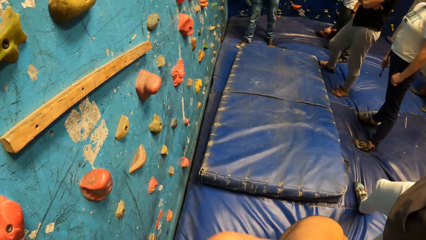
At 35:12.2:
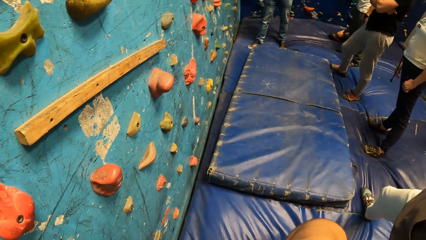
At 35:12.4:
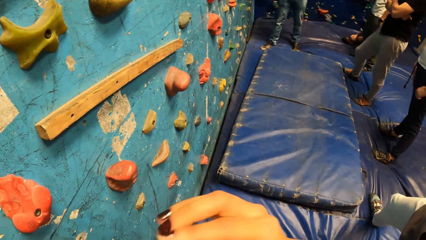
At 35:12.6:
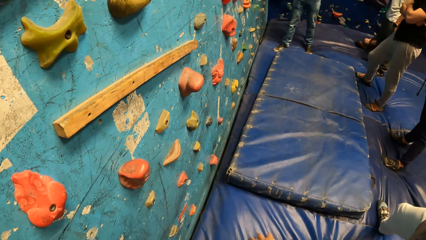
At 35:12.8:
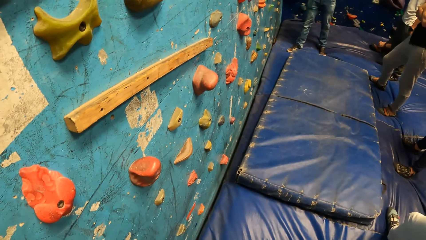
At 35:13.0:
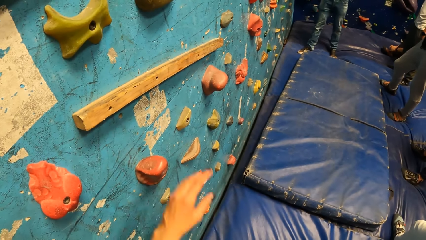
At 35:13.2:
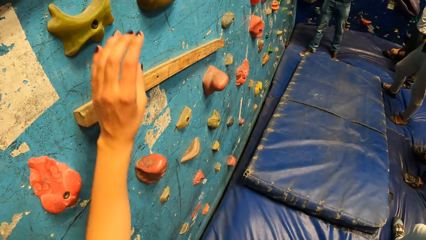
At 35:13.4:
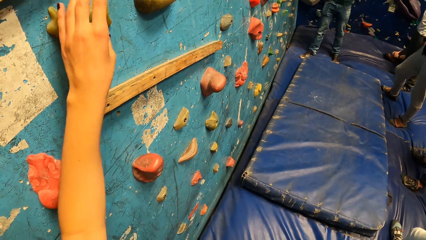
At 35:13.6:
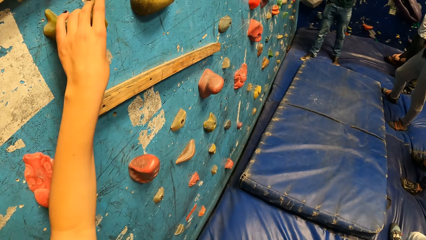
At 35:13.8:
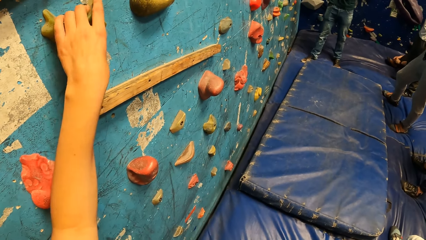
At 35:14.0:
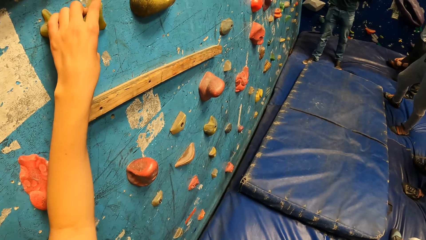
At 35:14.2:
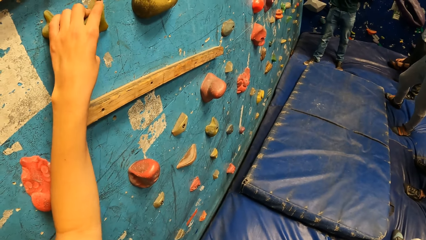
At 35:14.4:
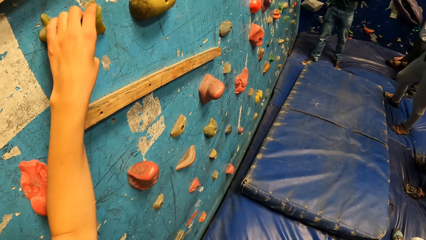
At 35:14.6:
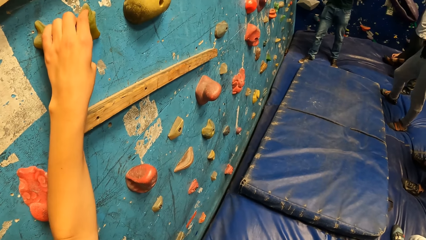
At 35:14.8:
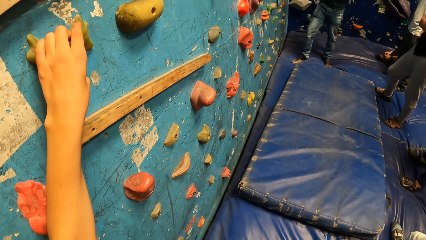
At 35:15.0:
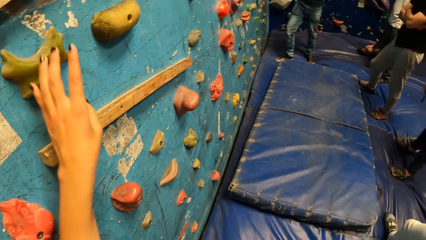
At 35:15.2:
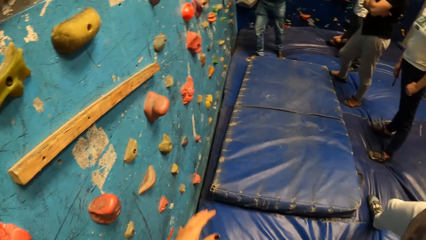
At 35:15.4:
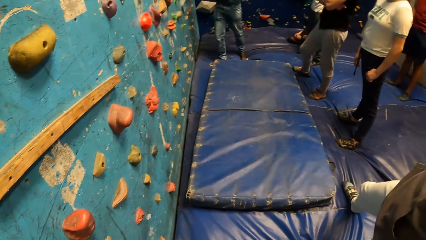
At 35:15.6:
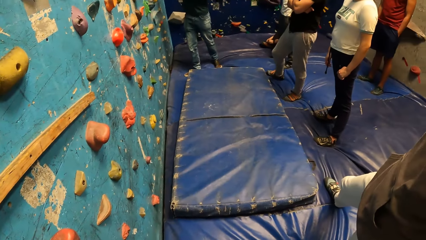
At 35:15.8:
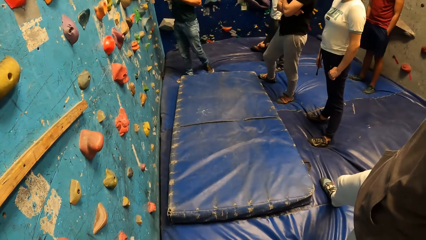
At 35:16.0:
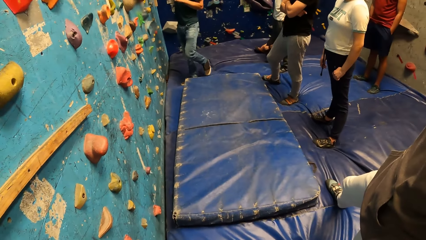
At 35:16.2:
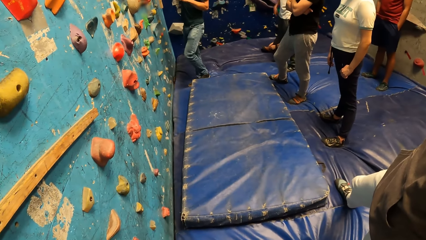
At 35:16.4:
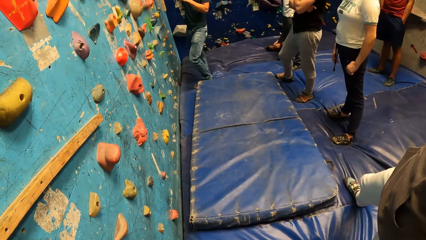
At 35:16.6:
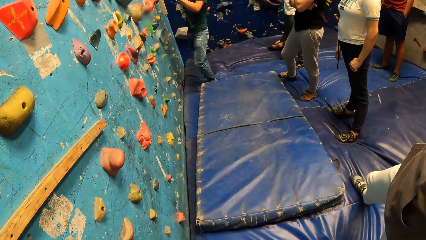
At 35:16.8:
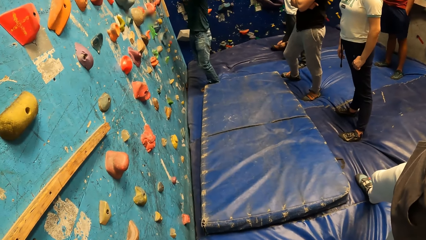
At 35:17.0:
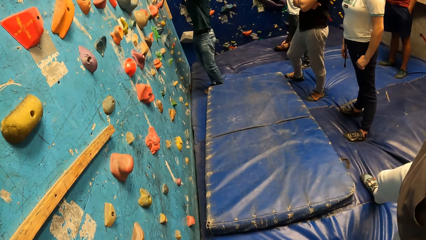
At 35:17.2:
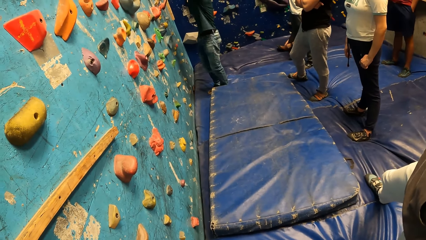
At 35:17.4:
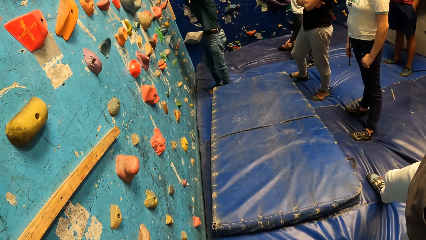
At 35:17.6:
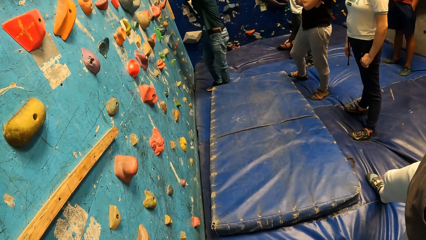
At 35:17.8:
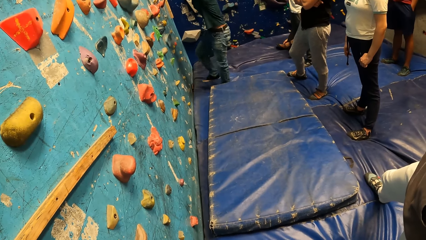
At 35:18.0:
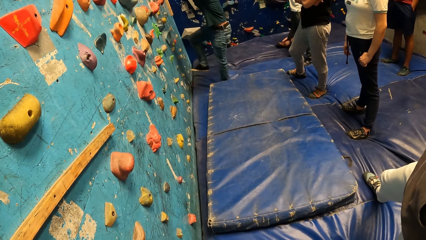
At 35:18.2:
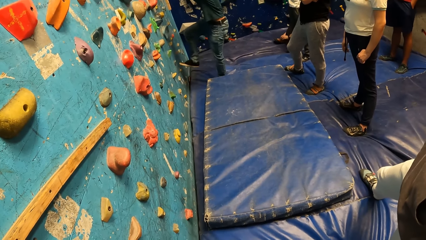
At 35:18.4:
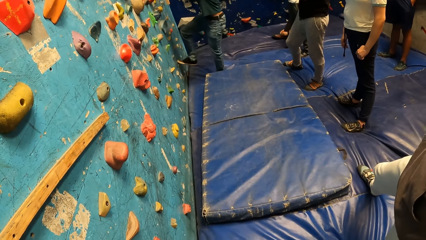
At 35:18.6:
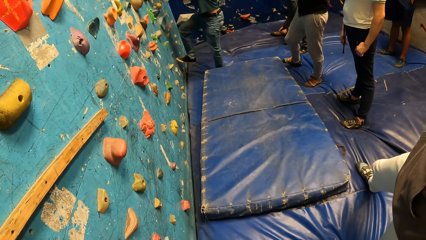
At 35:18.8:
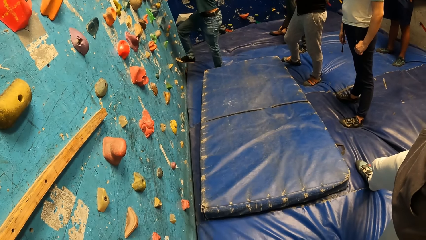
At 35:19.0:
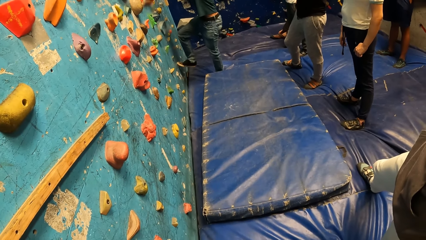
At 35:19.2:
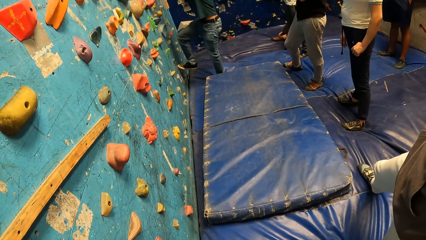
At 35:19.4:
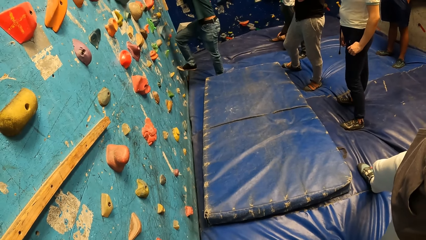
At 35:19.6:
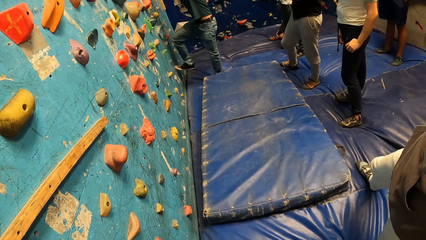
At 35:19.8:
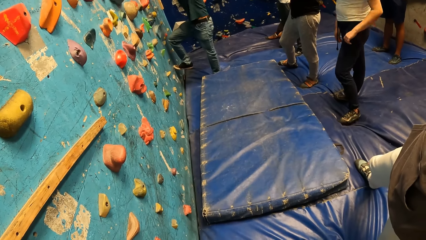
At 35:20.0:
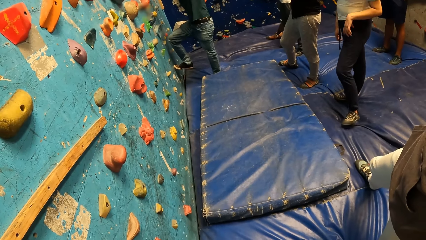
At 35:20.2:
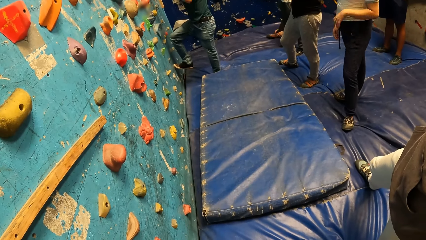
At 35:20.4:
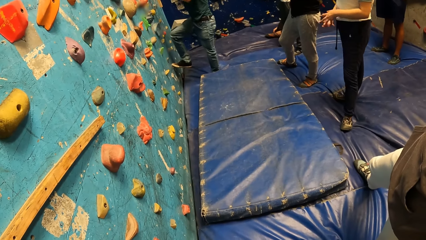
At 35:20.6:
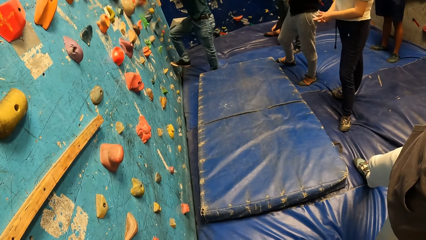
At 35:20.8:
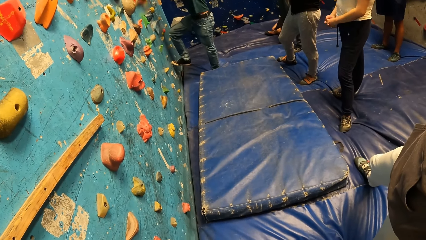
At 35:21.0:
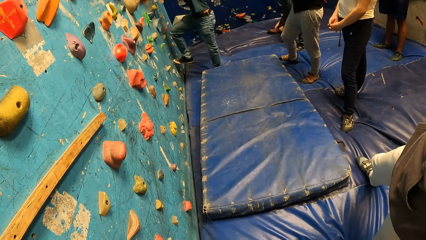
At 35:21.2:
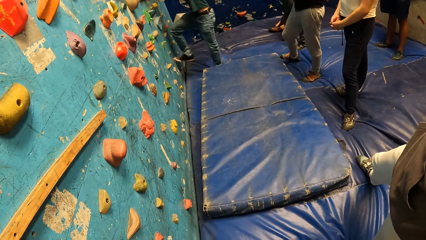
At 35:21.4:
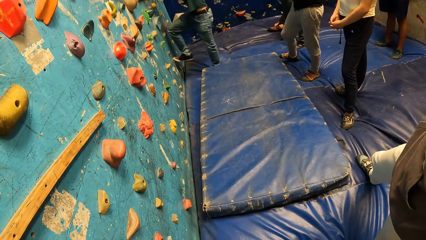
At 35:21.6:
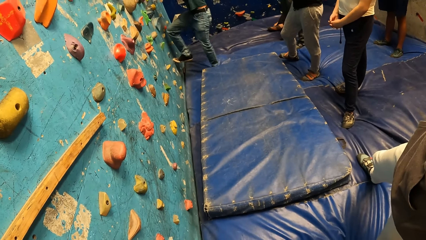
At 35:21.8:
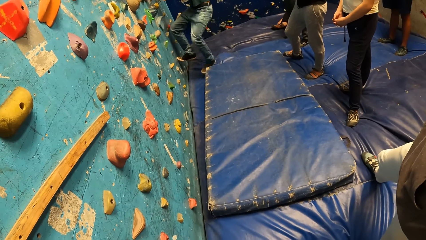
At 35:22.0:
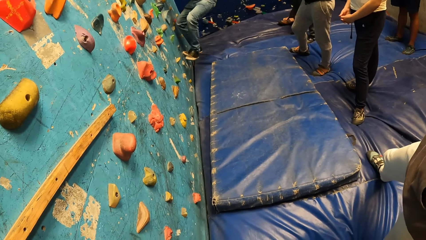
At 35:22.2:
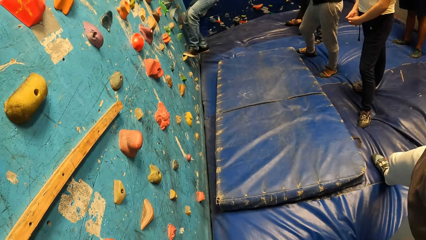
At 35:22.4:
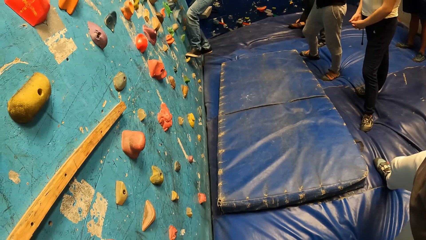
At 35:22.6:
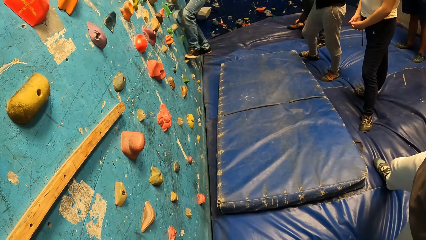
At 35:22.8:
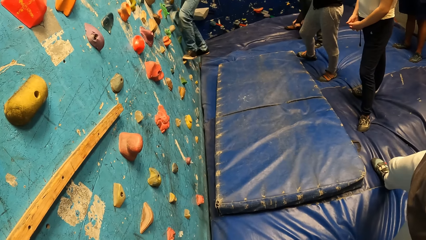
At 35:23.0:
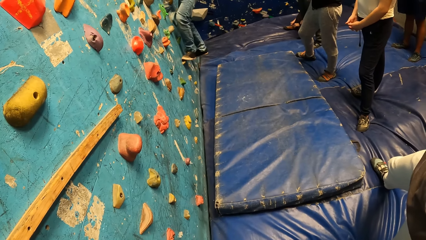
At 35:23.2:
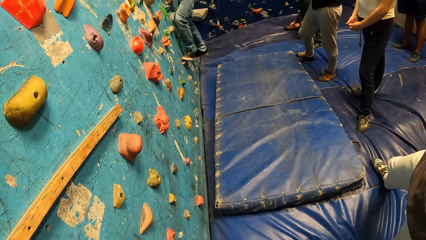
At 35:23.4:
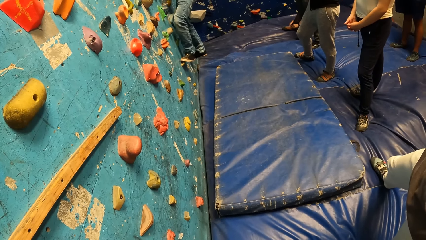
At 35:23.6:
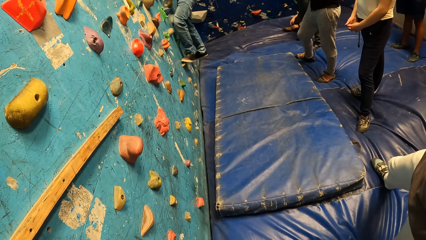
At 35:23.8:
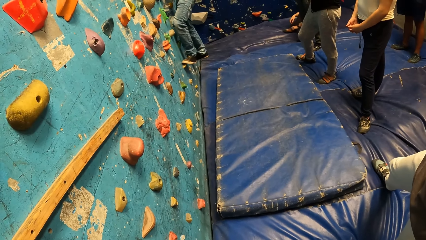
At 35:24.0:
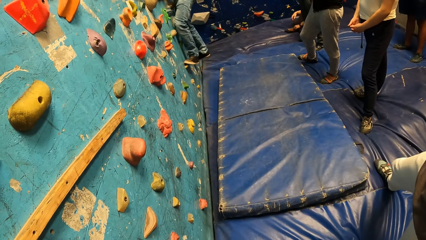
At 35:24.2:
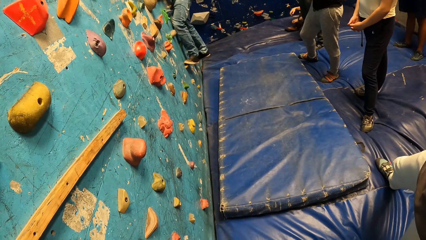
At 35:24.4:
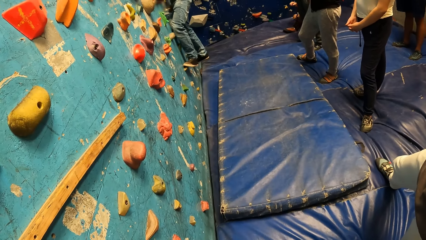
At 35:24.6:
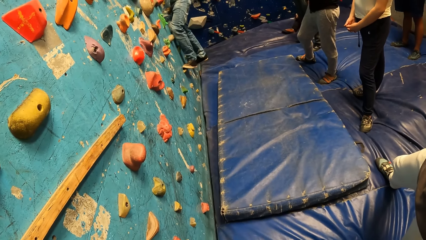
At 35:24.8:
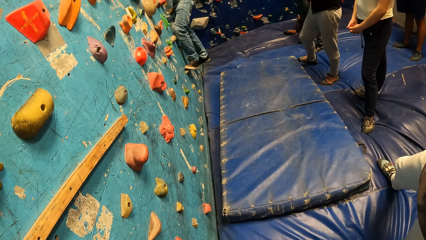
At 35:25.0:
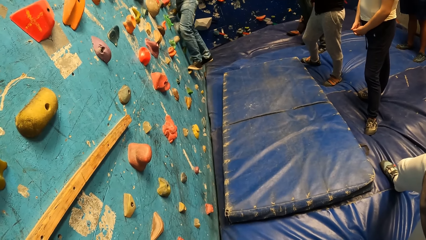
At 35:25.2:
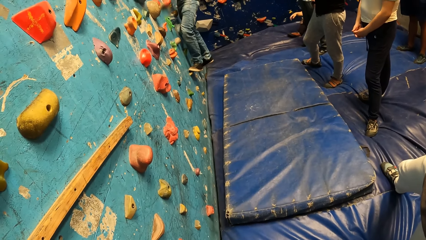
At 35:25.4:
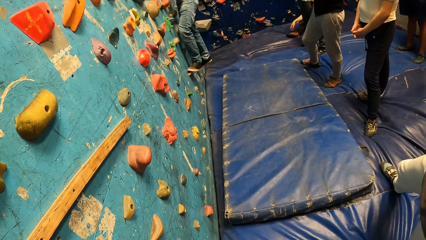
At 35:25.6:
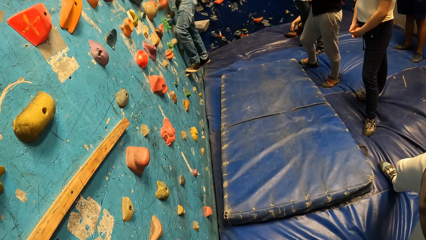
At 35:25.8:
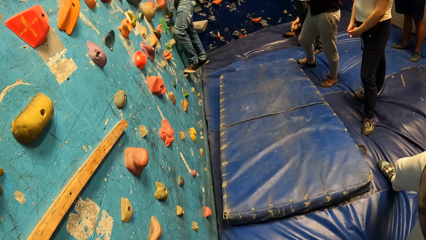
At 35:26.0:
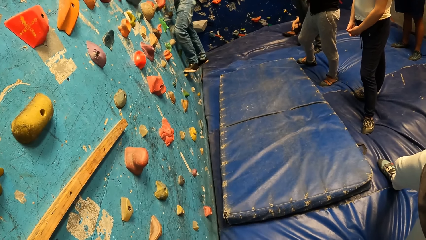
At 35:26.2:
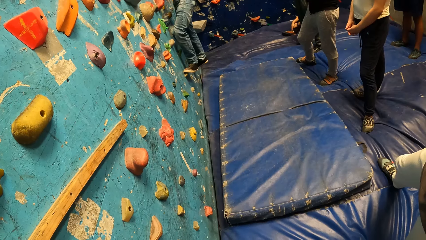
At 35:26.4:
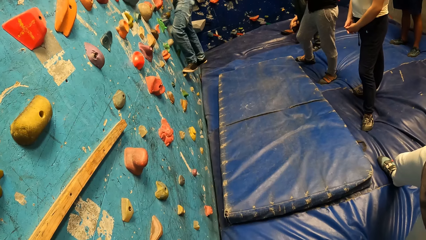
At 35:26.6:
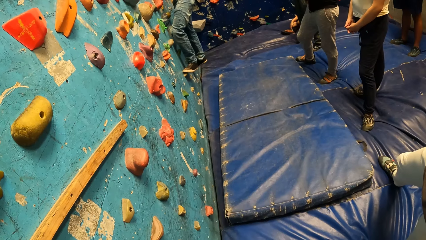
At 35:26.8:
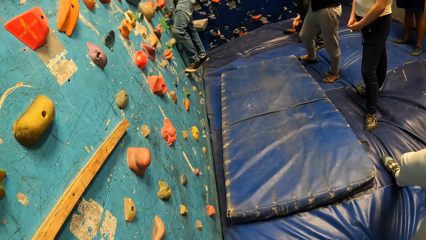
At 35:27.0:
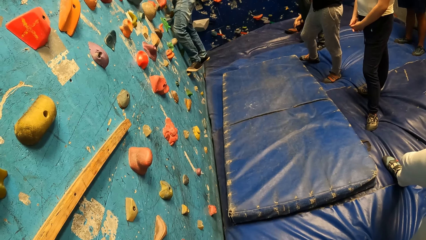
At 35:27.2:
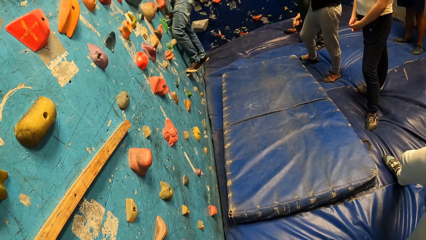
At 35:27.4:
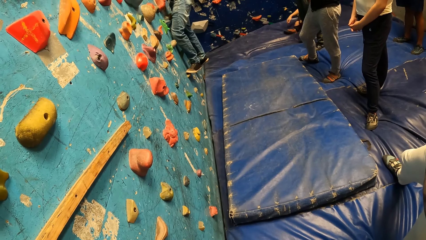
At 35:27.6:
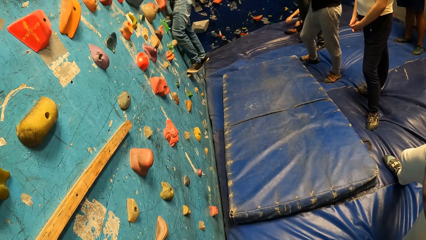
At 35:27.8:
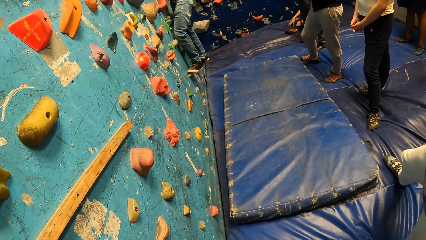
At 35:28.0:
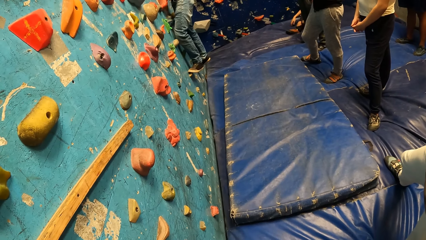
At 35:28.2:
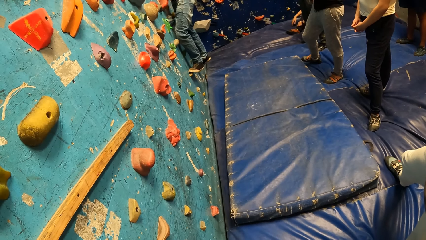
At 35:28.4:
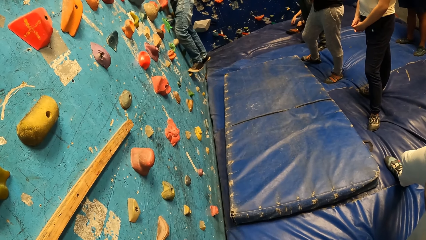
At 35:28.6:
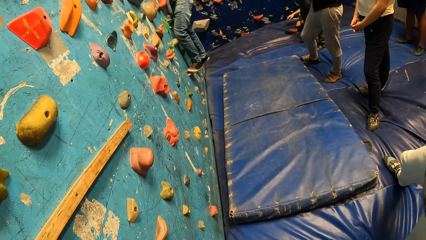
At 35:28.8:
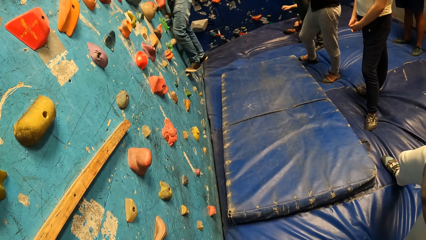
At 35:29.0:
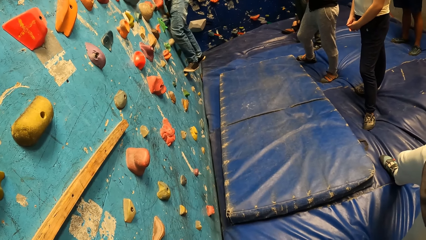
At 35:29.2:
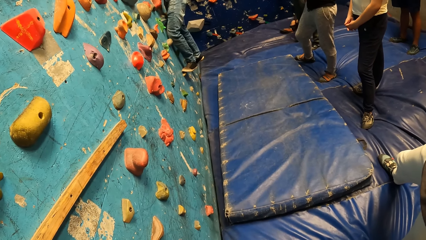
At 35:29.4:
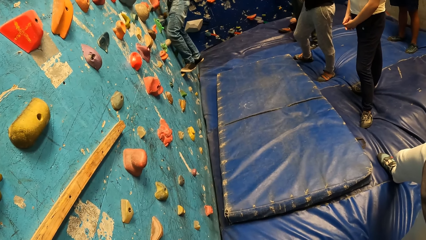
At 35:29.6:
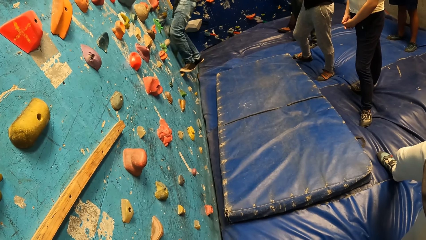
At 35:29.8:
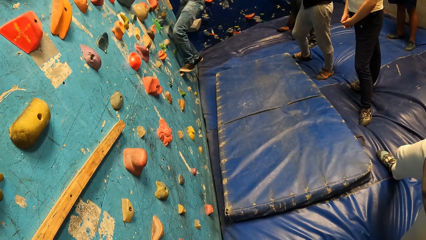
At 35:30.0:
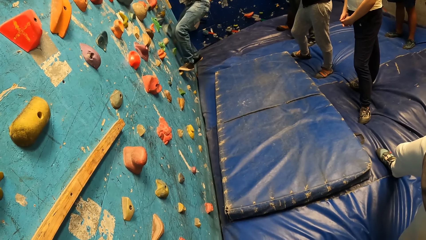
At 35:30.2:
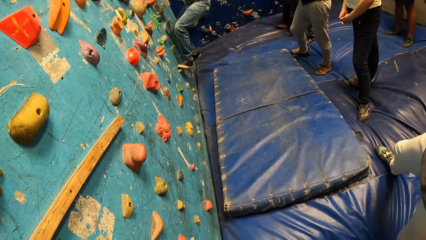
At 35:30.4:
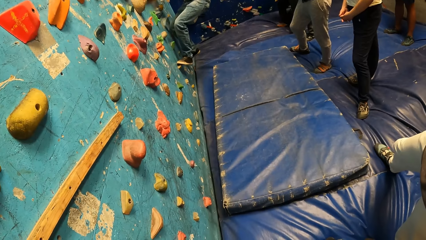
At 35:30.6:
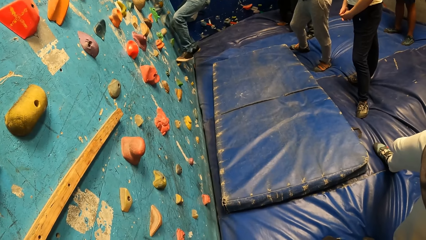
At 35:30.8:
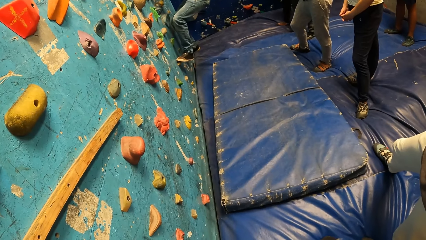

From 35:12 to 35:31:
The camera wearer places her left hand on a climb hold on the bouldering wall. She stares at the person. The person climbs the bouldering wall with his hands.
